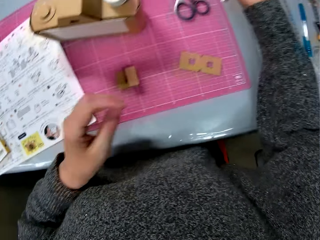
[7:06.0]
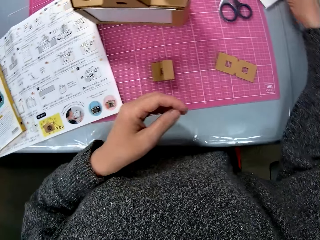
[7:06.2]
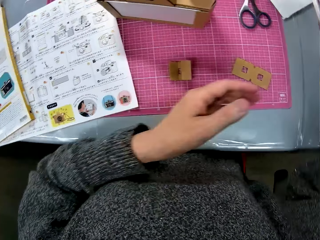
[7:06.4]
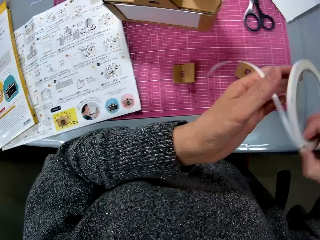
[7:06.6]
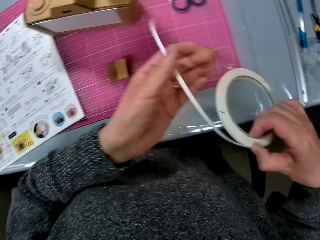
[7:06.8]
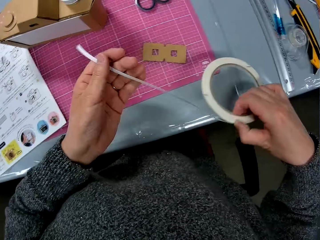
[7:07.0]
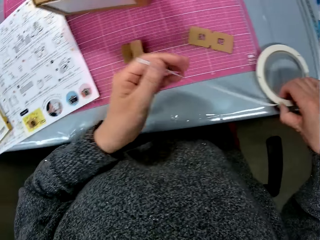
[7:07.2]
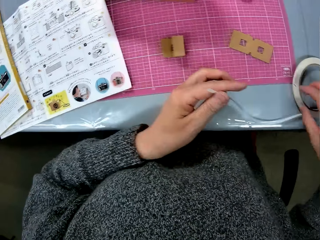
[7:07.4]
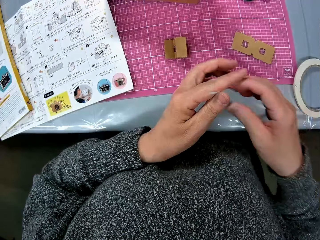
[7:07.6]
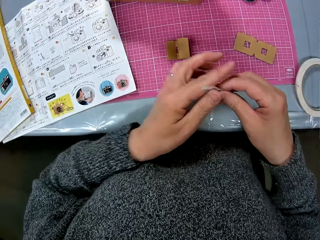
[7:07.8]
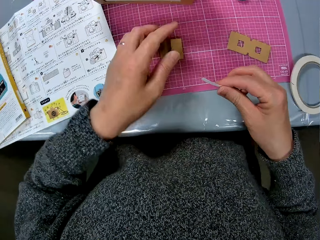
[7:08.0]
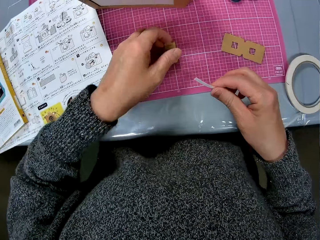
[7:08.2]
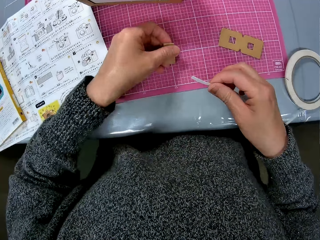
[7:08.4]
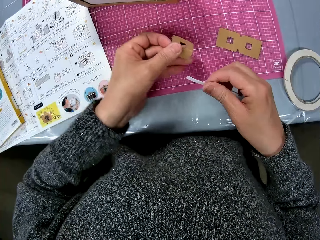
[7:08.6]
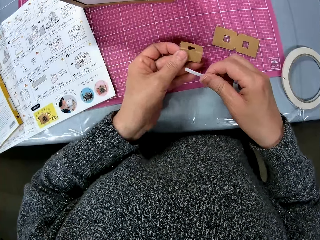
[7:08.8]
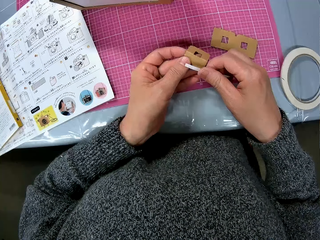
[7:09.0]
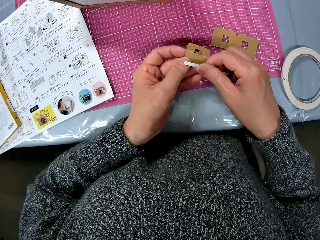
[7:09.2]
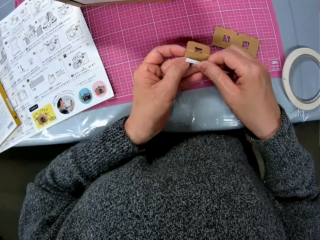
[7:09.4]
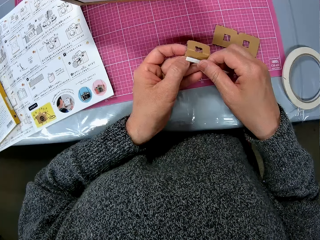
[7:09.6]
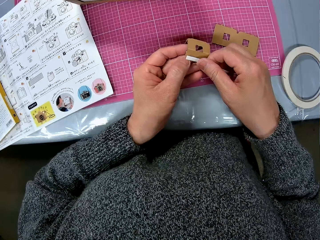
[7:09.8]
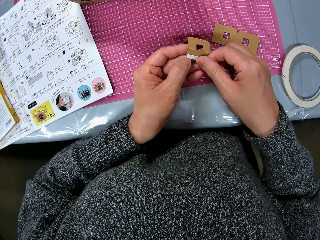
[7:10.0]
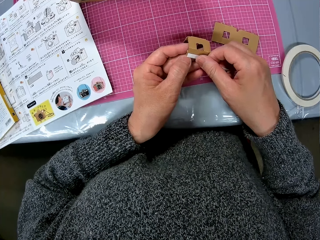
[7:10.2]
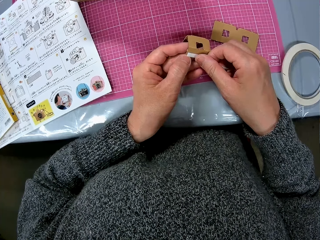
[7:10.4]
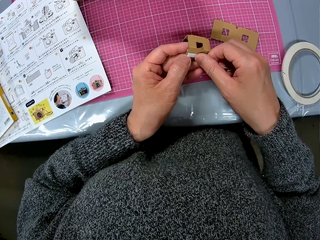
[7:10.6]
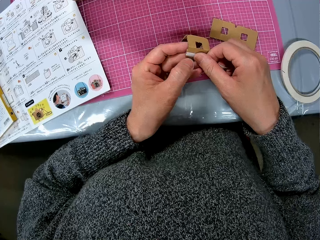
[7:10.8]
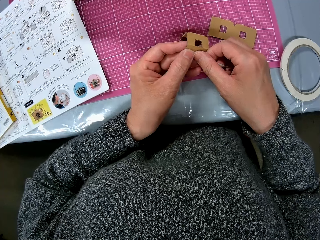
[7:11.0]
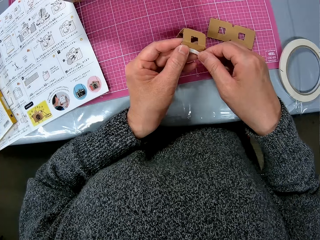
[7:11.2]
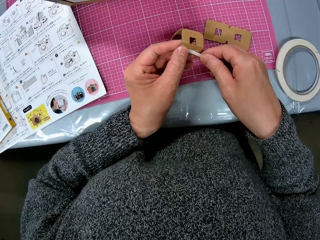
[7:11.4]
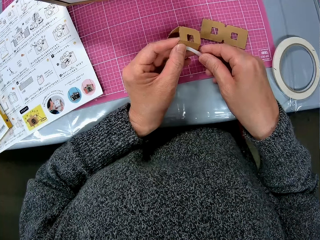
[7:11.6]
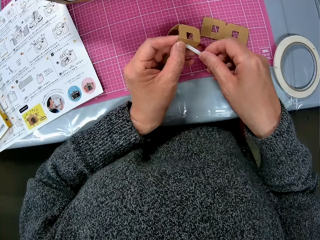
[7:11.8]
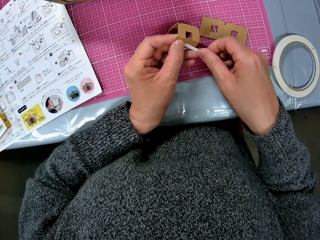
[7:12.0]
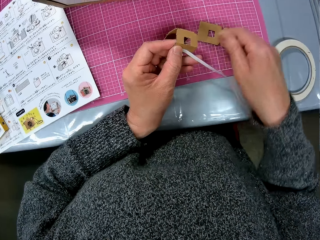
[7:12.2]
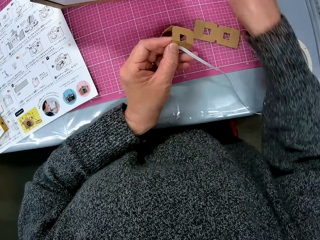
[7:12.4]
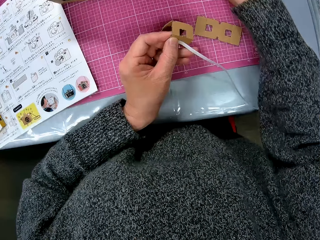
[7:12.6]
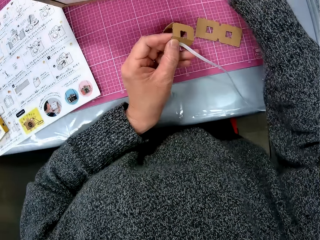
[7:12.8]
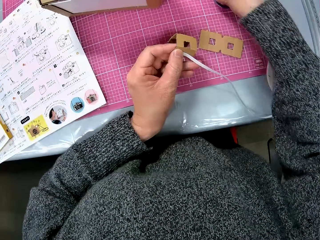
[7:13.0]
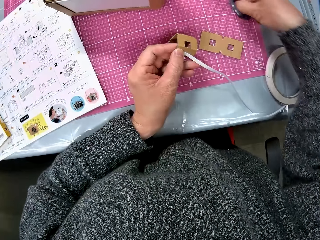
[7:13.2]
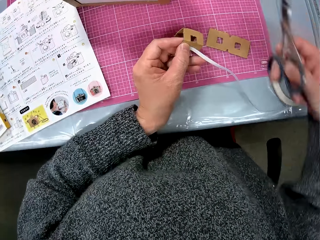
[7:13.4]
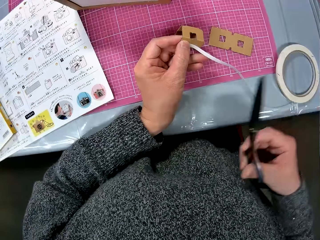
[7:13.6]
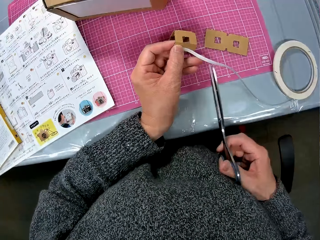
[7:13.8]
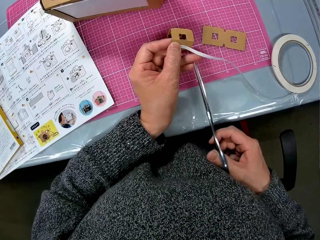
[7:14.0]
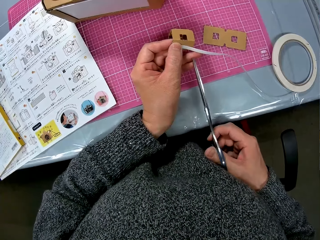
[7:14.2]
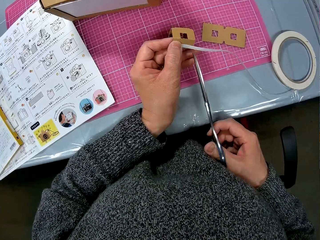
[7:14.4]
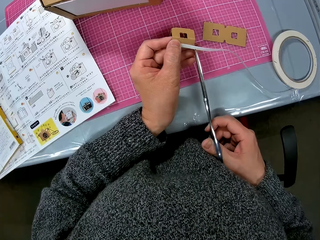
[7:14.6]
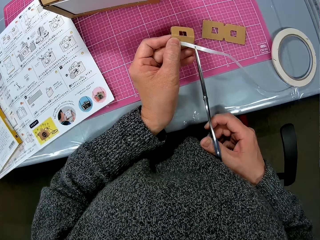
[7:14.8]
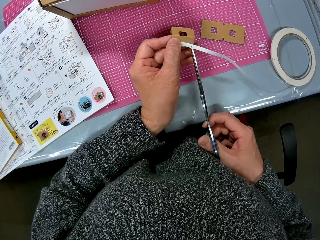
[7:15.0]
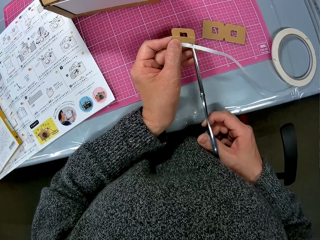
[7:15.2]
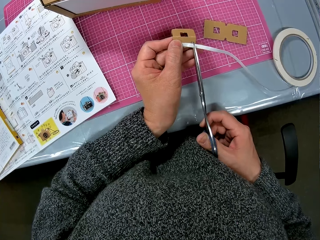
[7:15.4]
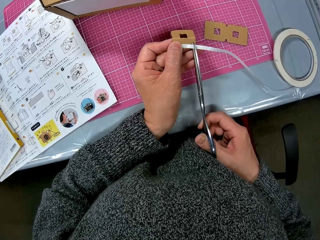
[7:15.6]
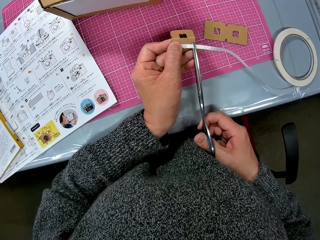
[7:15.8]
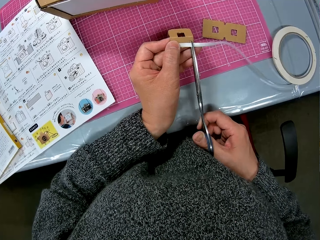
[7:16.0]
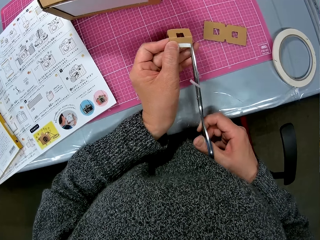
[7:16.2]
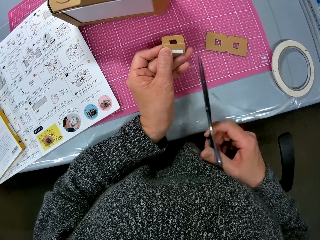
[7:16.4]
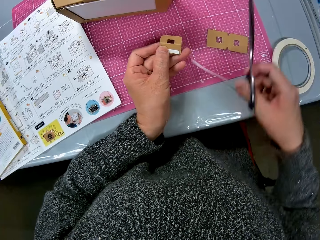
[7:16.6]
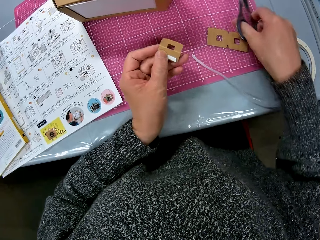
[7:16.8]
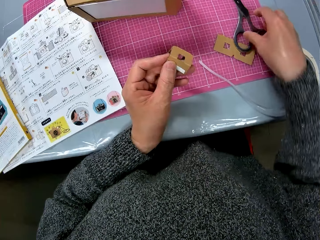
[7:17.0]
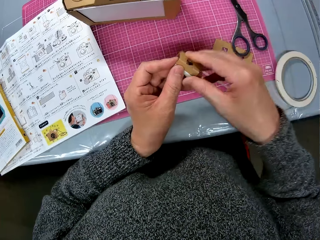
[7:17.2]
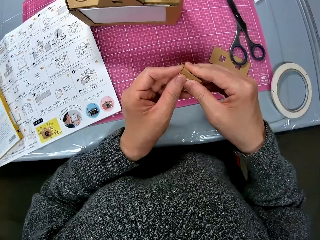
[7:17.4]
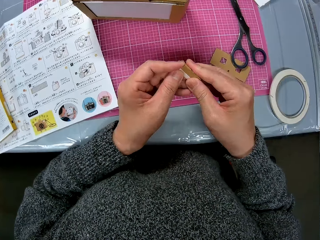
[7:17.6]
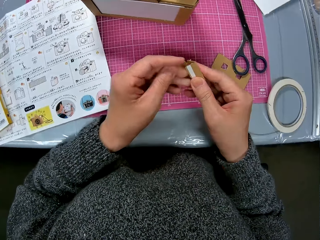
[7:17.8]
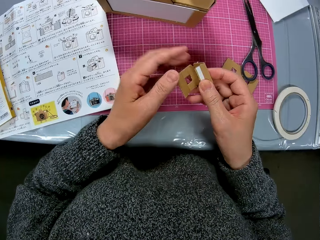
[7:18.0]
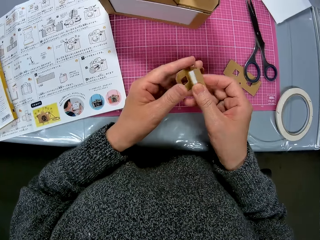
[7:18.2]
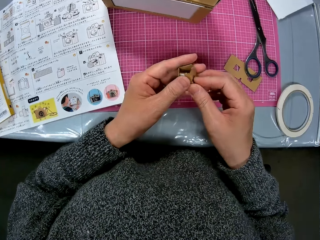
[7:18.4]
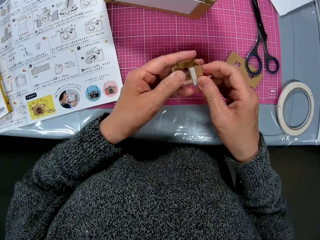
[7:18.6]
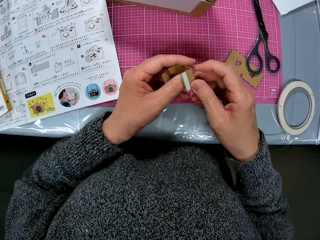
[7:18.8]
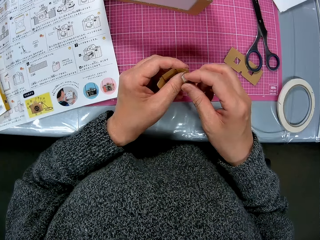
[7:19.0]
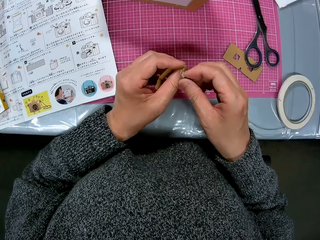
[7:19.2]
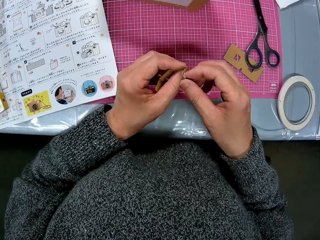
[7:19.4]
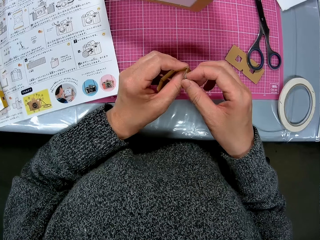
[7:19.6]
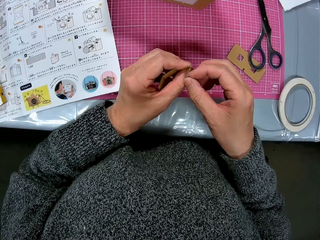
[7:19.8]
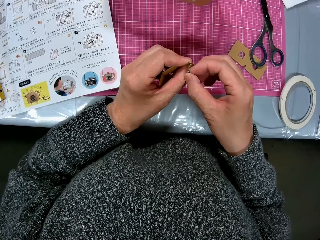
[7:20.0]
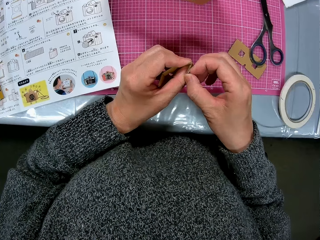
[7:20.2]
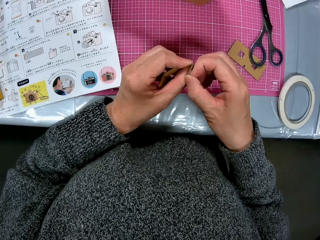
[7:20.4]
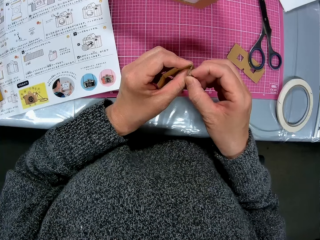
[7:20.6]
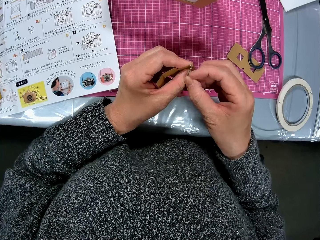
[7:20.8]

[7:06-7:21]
The camera wearer picks up the sellotape or tape. They hold the edge of the tape. They pick up the piece of the cardboard, put the sellotape on the piece of the cardboard, pick up a pair of scissors, cut off the sellotape from the piece of the cardboard with the scissors, and put the scissors on the table. They fold the piece. They unfold the piece of the cardboard.

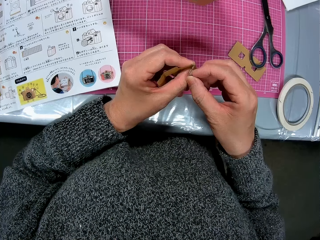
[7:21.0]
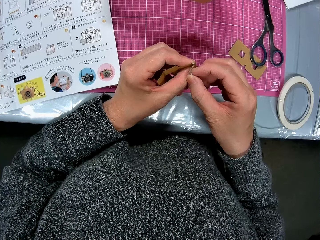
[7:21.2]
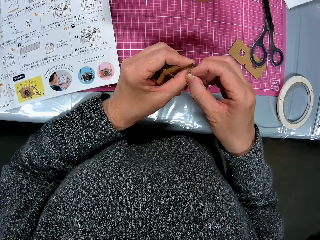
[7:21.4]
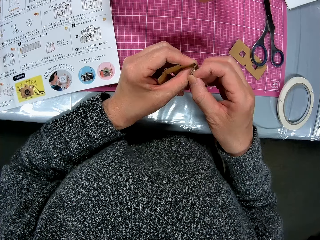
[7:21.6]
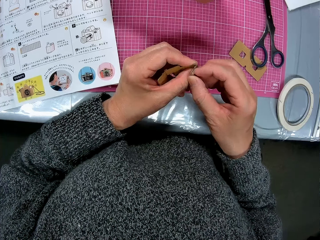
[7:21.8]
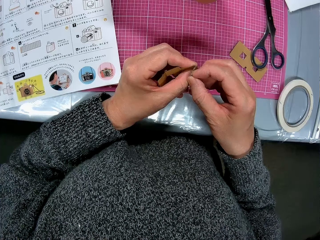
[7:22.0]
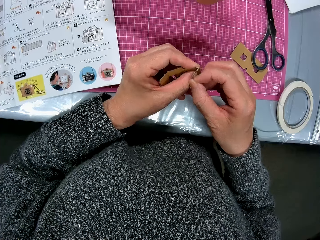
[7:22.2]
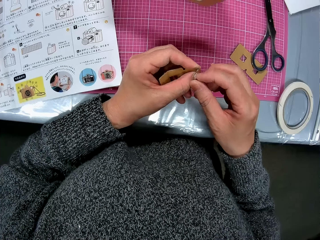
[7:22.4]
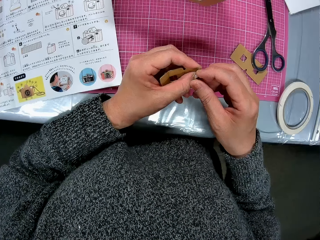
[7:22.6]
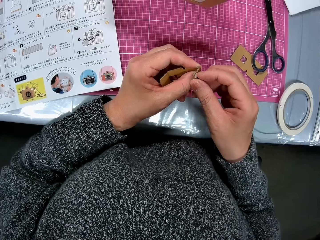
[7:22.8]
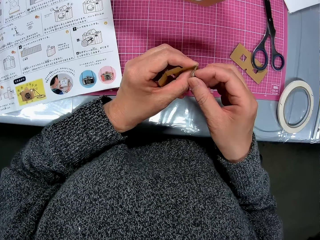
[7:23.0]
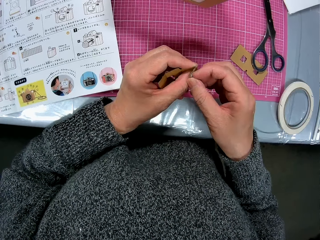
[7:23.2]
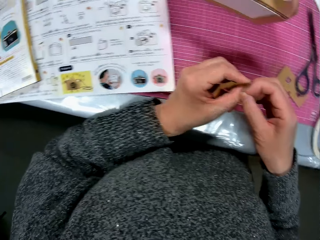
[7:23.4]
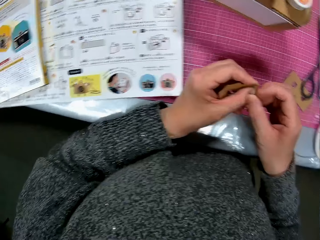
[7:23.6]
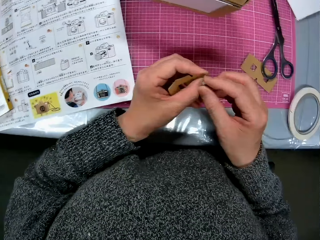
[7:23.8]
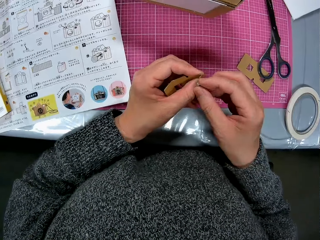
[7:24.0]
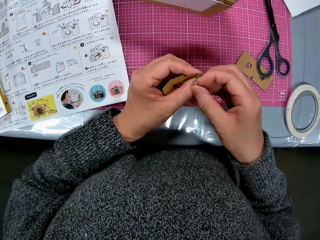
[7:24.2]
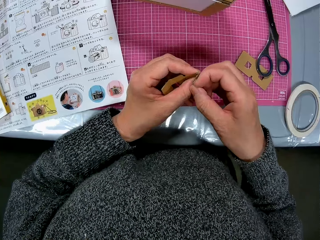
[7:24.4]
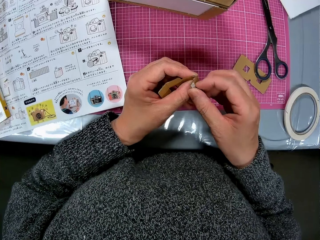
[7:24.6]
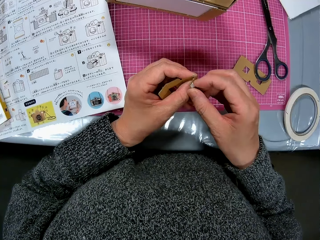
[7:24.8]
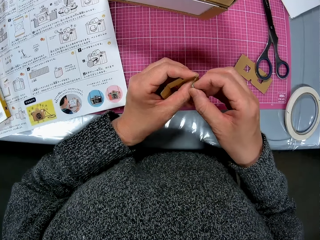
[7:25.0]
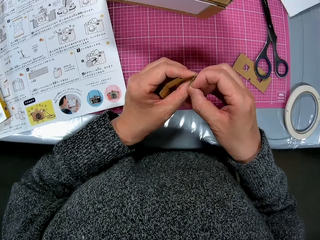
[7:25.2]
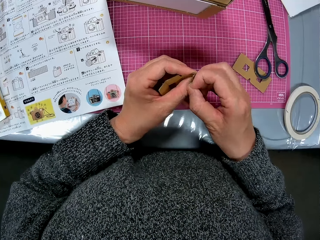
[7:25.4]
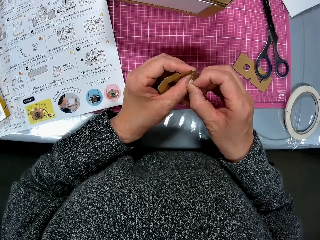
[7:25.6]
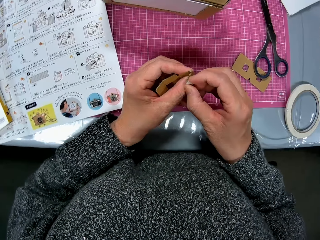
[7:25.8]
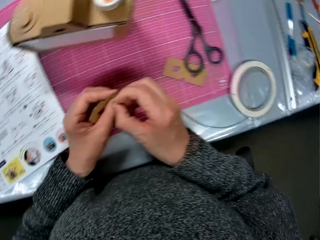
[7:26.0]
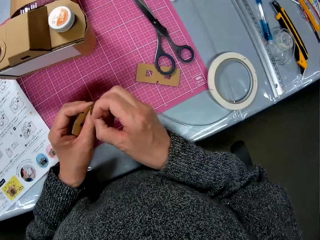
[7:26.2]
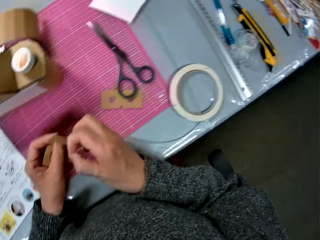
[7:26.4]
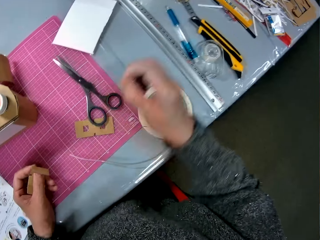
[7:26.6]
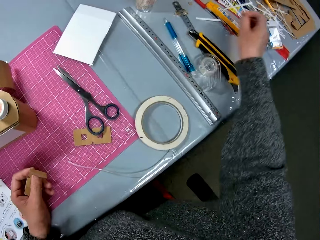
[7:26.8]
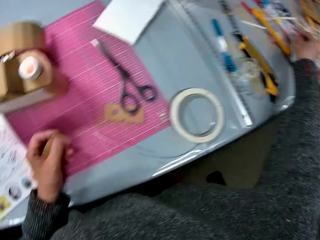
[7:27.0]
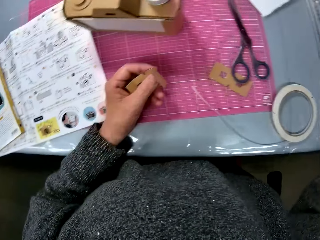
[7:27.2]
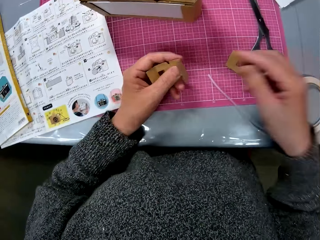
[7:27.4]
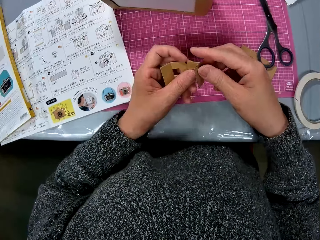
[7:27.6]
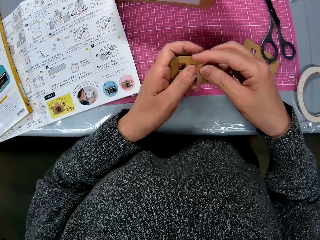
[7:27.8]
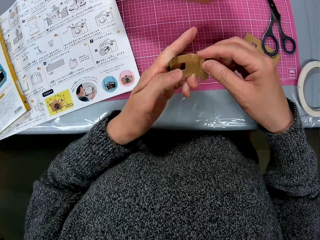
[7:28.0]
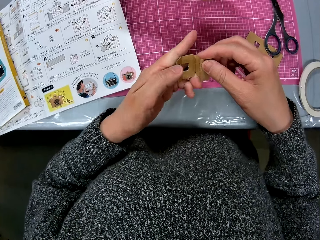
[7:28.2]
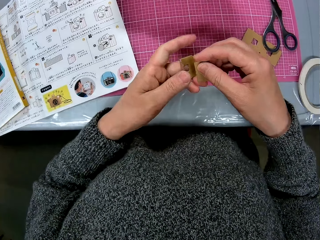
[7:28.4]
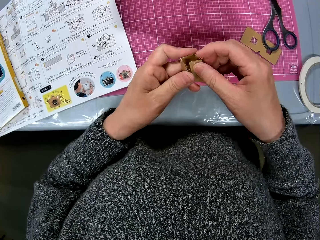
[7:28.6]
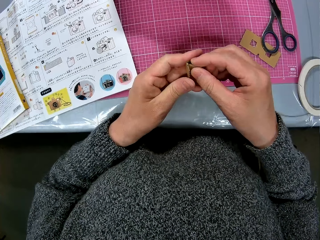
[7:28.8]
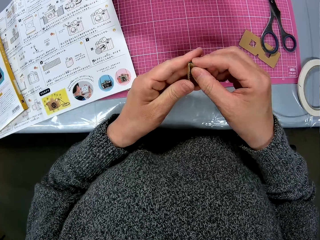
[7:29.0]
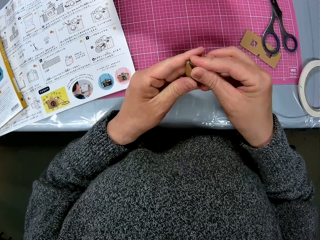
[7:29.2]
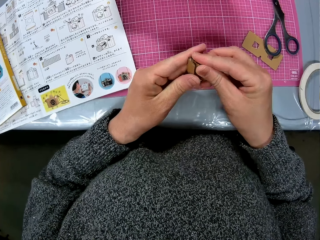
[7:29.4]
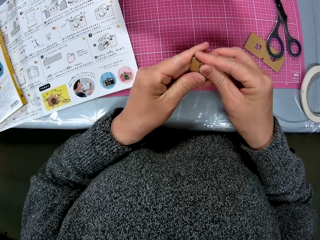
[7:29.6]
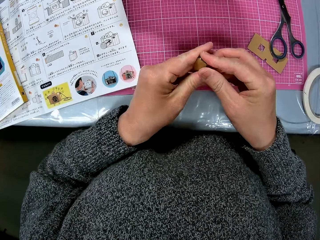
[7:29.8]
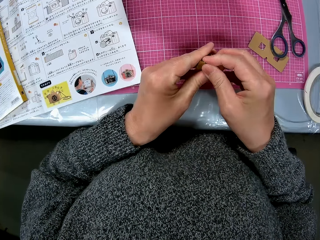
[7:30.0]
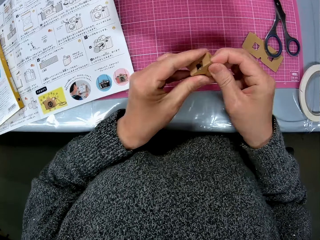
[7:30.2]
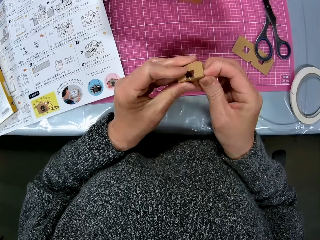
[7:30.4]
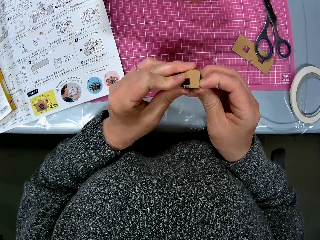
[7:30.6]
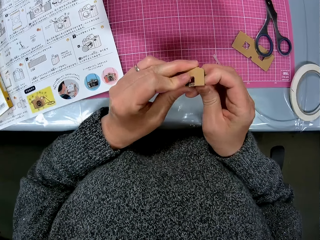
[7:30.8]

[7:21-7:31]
The camera wearer removes the sellotape from the piece of the cardboard. They drop the tape. They fold the piece of the cardboard.
